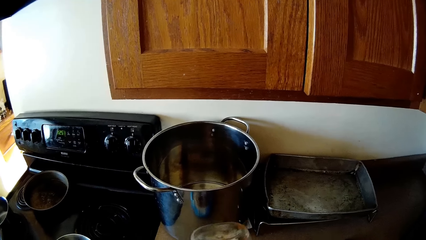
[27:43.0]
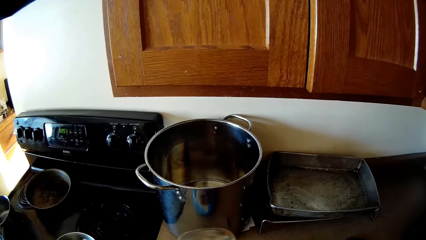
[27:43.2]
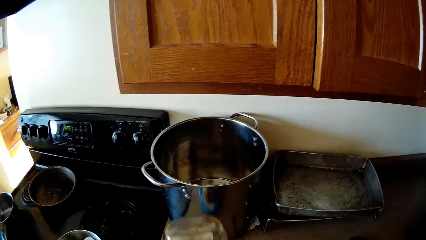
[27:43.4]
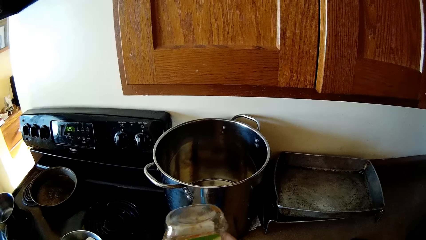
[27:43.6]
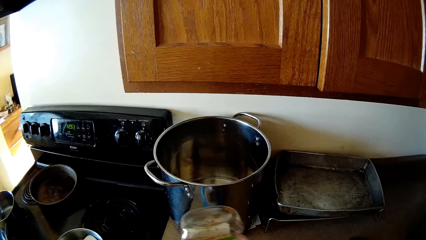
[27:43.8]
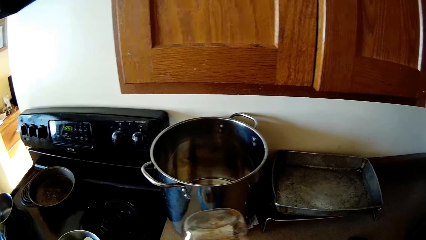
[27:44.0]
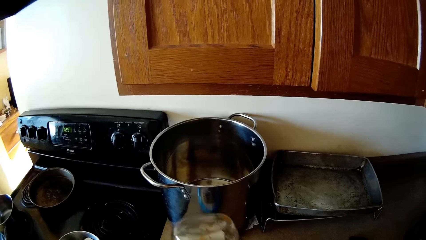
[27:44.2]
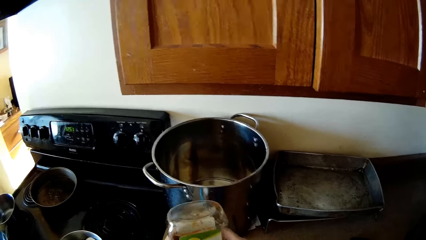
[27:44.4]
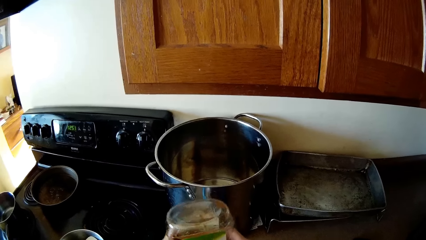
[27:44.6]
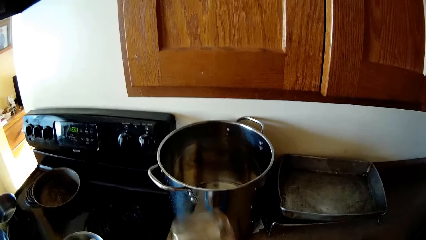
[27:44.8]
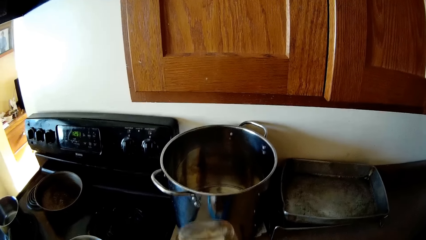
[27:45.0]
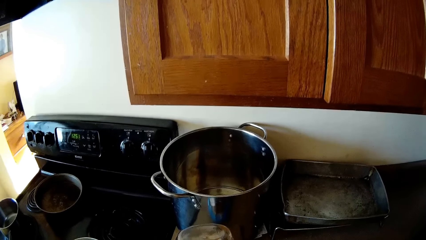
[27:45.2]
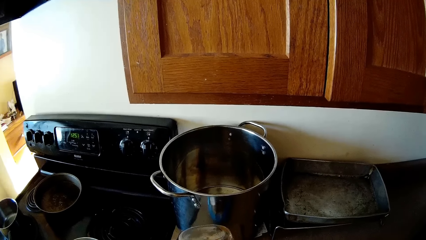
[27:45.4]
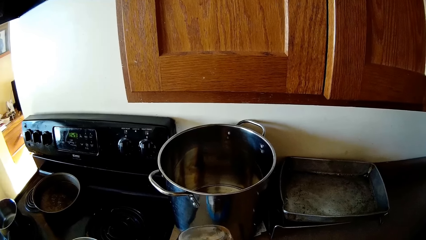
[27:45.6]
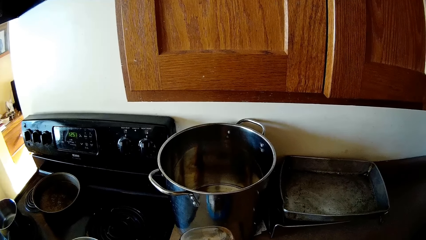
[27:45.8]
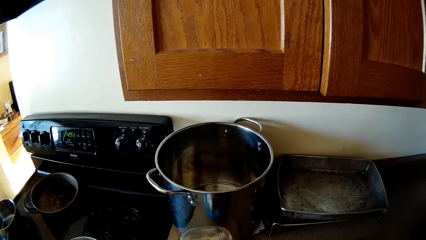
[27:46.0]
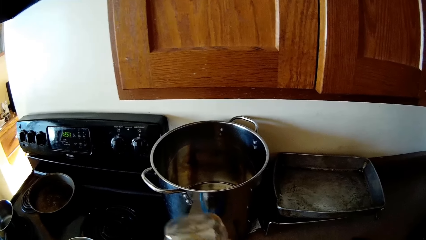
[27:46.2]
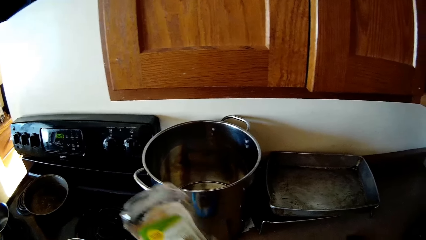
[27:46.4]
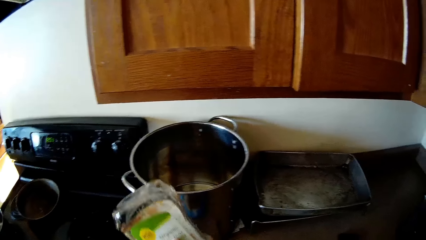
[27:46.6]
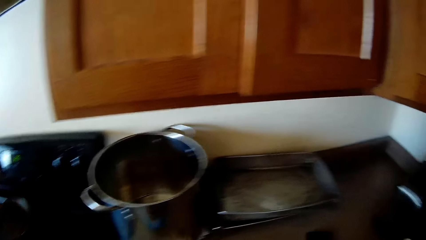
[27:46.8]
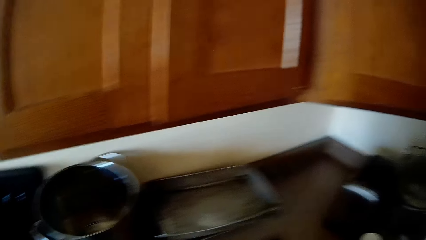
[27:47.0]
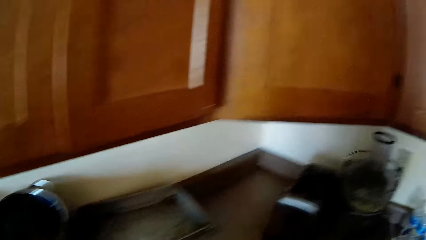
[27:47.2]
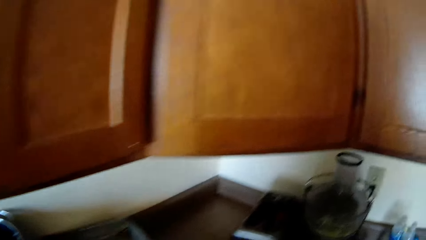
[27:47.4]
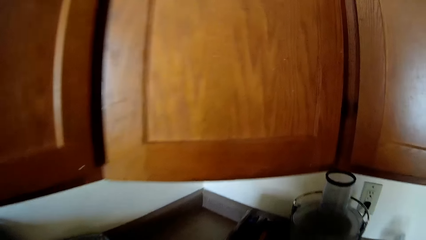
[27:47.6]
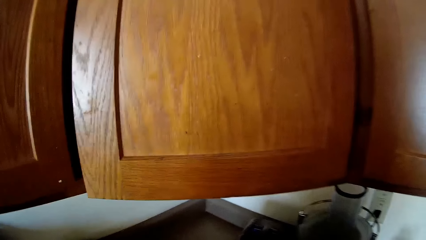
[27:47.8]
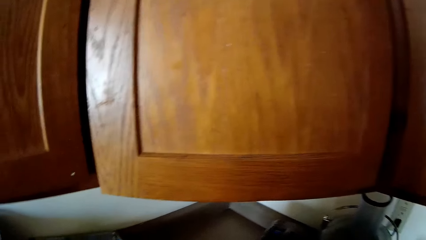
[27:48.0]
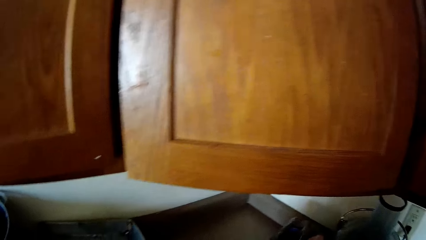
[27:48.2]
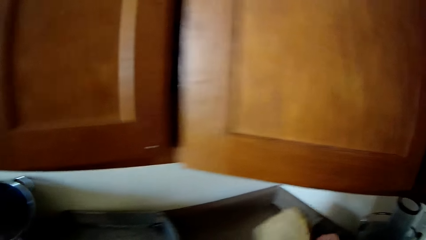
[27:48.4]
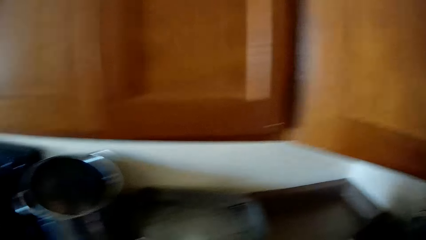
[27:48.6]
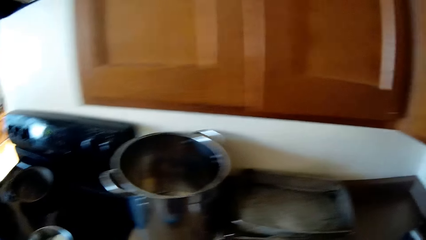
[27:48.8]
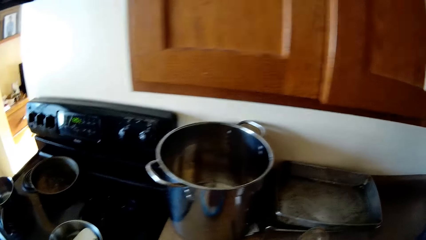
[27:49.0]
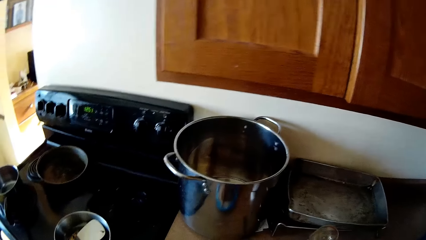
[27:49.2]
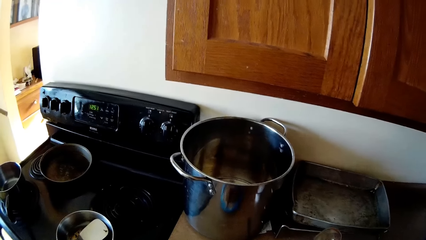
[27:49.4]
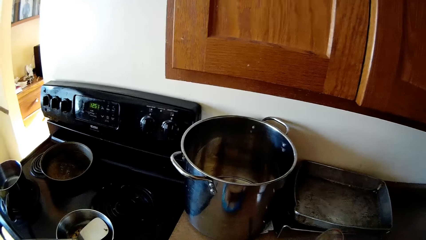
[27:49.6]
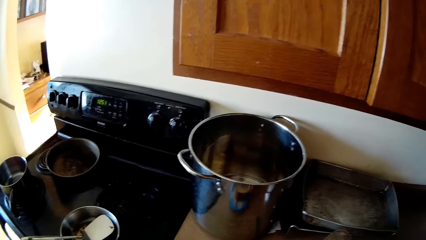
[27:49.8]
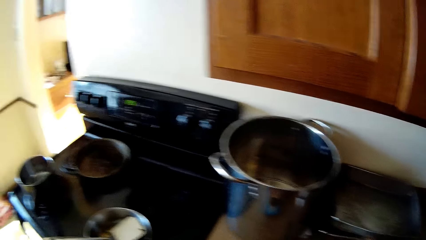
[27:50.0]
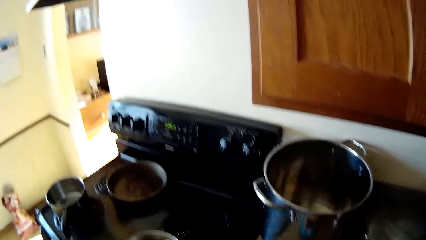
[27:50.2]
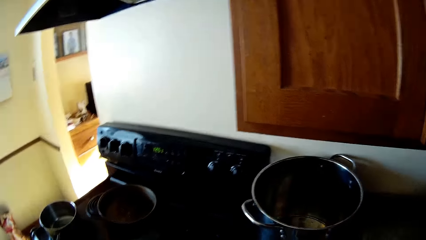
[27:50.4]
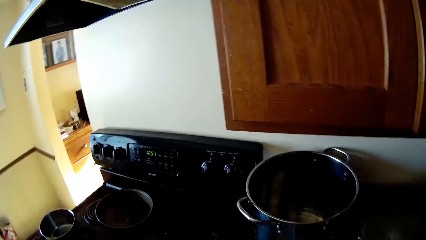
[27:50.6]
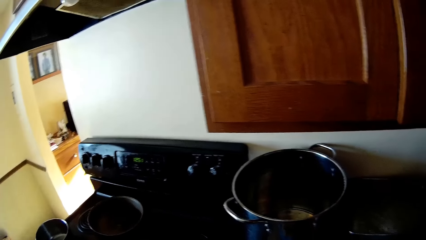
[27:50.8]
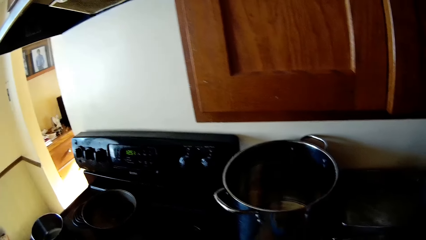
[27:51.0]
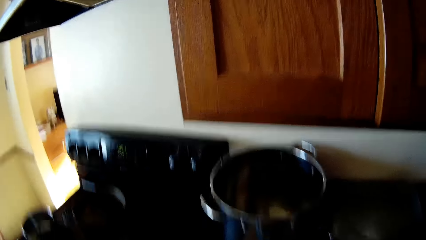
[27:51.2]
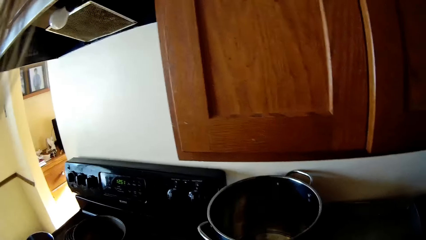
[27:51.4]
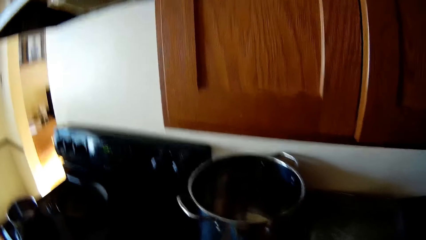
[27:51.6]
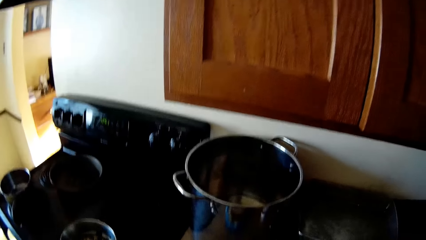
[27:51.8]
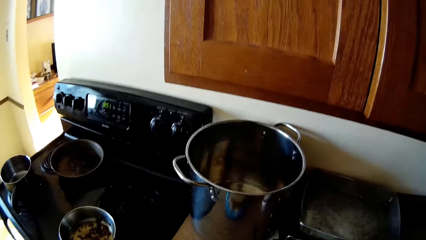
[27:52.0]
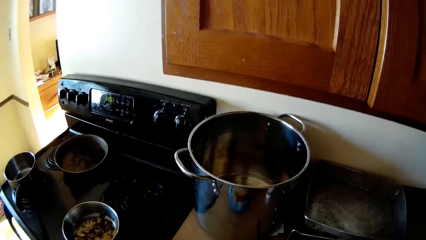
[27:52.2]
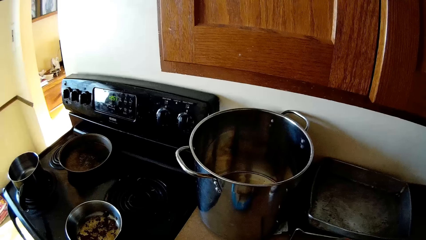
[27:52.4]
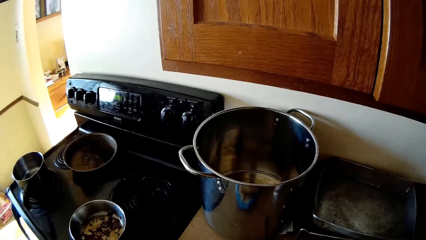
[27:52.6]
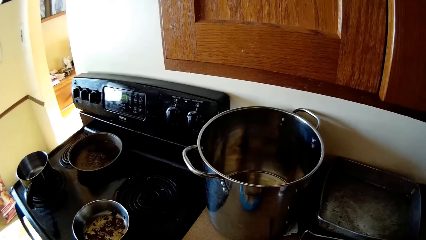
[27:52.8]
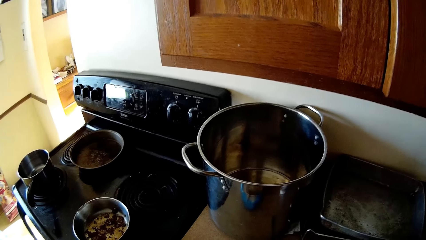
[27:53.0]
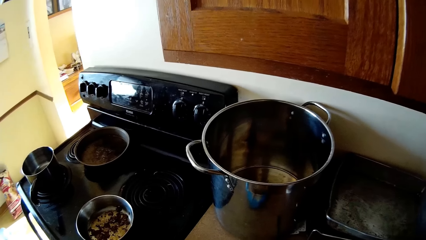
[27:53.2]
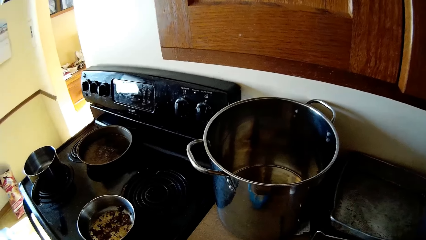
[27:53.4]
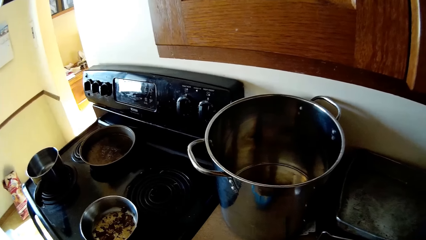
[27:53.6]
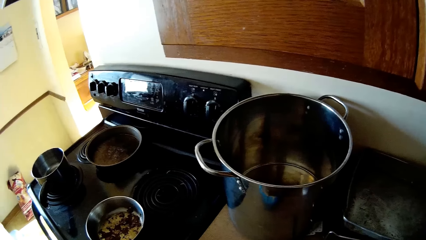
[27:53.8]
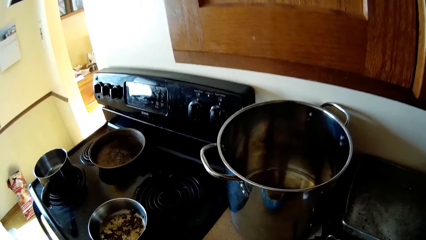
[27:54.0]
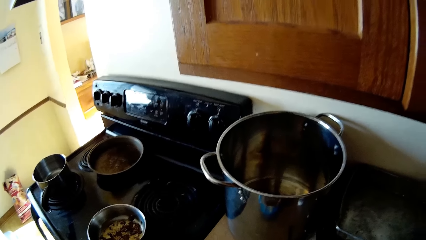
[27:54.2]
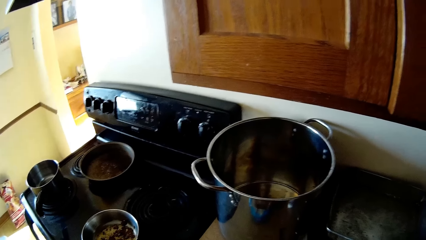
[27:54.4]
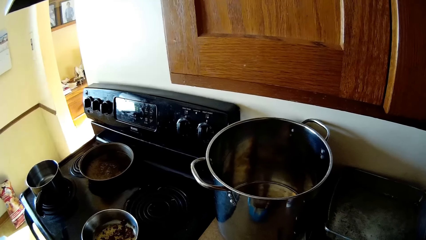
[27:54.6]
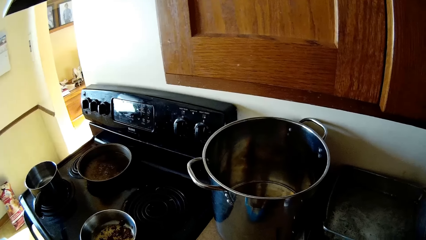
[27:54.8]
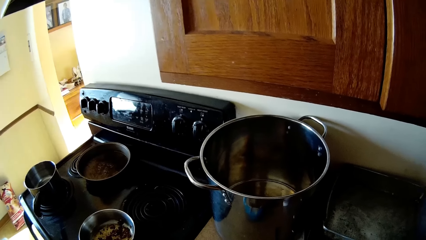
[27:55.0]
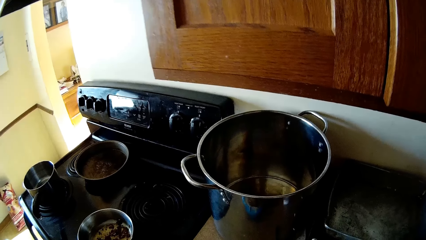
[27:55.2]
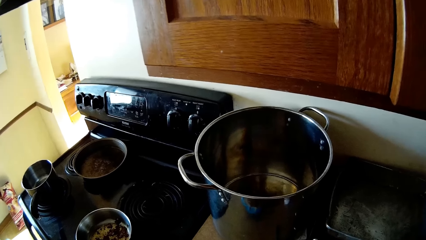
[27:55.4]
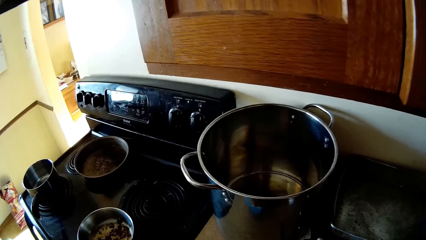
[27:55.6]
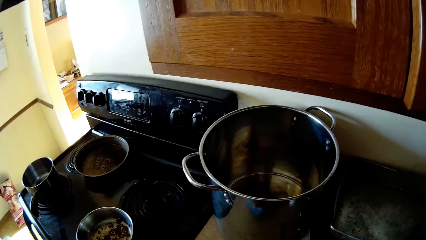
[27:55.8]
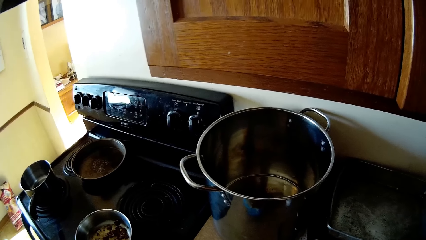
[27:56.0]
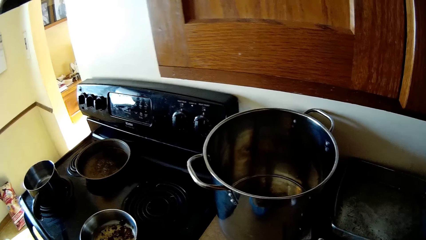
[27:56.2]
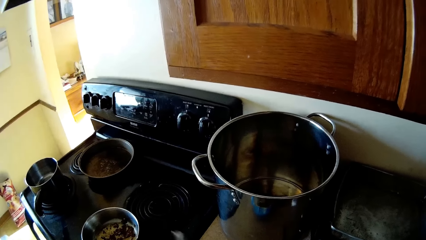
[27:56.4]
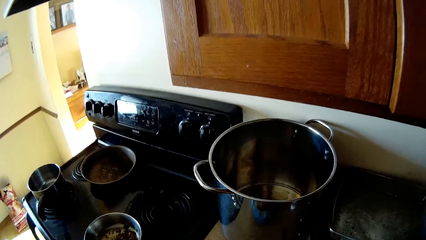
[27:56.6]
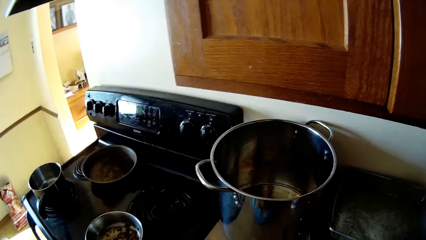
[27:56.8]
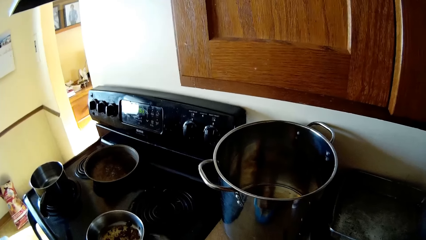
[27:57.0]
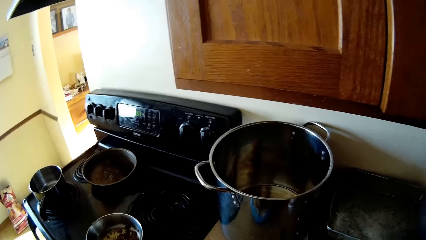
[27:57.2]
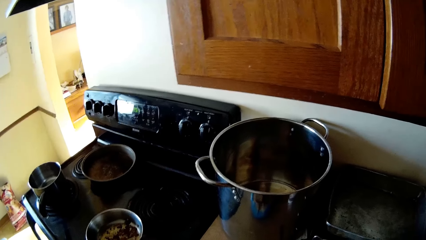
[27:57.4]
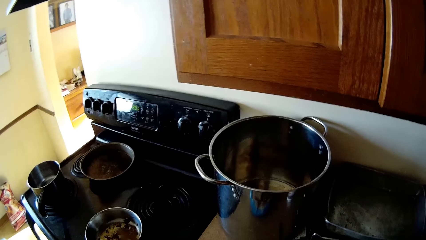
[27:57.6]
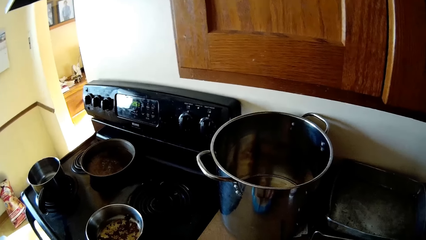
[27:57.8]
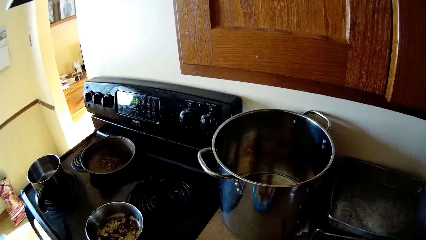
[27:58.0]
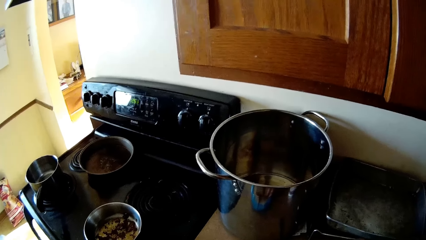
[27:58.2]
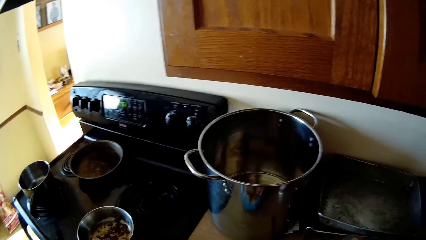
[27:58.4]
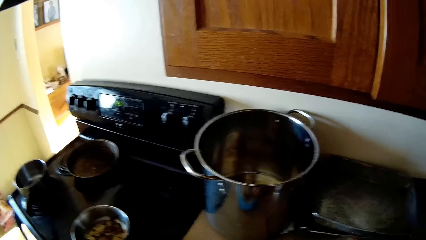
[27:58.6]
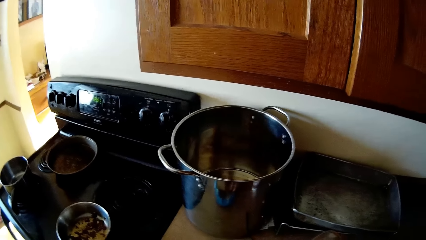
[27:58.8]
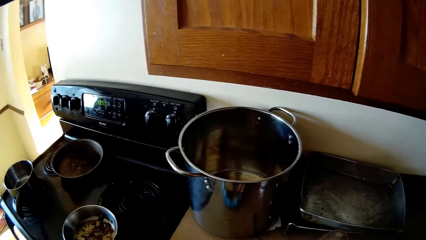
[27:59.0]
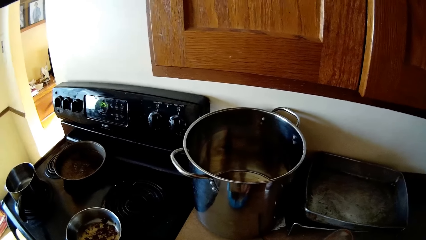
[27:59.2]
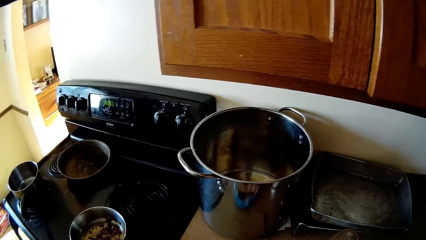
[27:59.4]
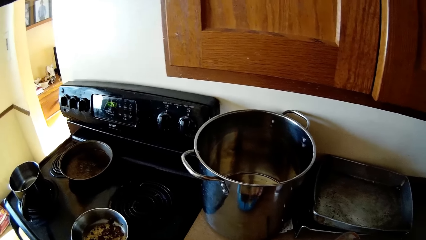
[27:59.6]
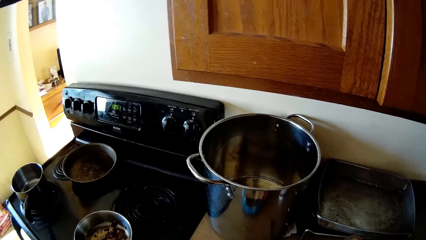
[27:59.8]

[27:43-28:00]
The camera wearer turns the bottle. They look around. They look around.
